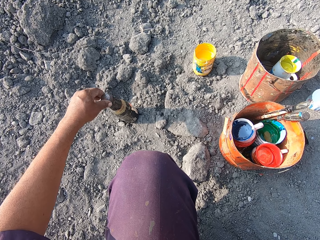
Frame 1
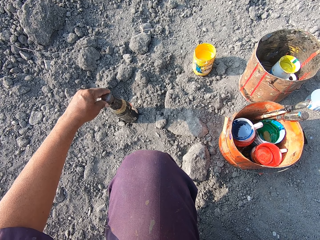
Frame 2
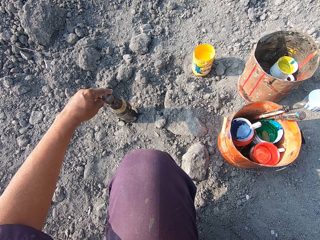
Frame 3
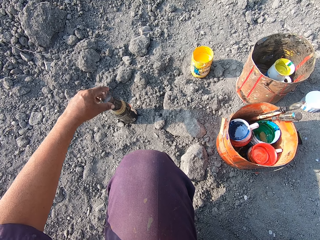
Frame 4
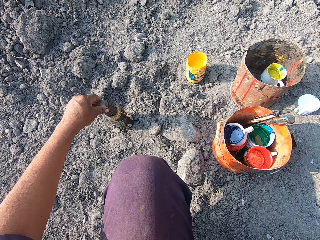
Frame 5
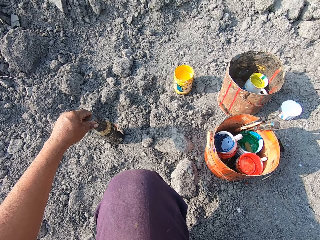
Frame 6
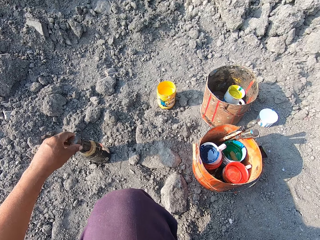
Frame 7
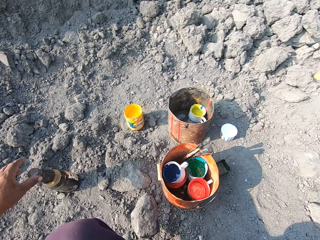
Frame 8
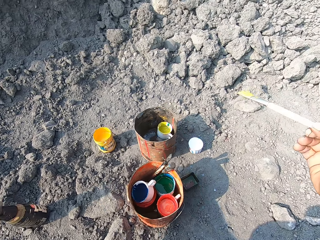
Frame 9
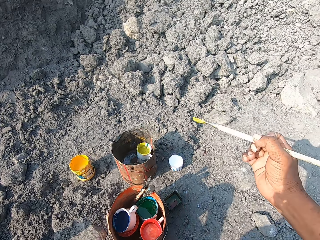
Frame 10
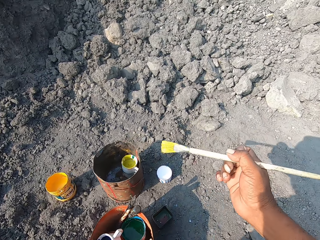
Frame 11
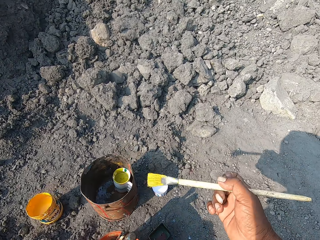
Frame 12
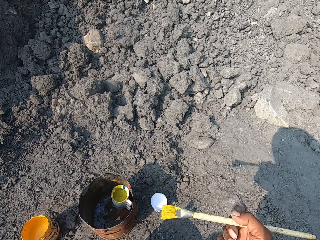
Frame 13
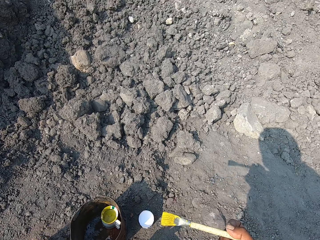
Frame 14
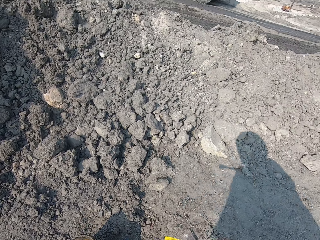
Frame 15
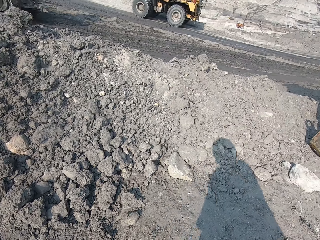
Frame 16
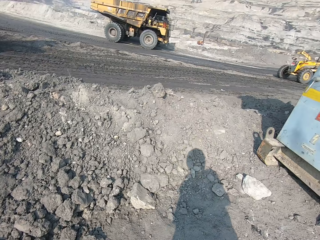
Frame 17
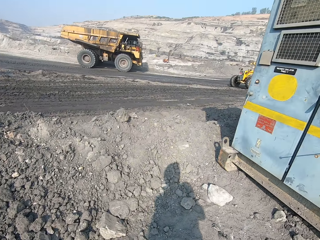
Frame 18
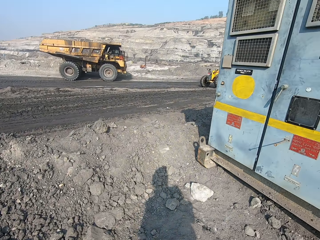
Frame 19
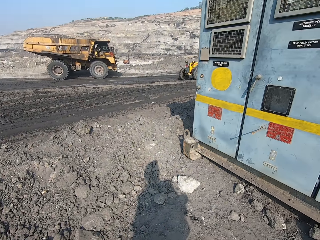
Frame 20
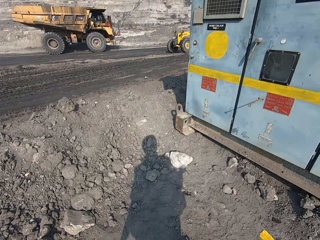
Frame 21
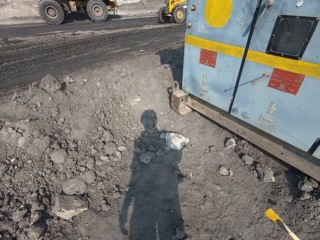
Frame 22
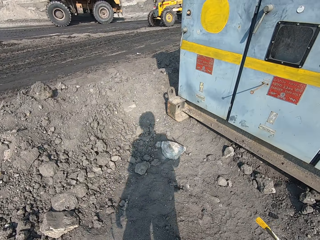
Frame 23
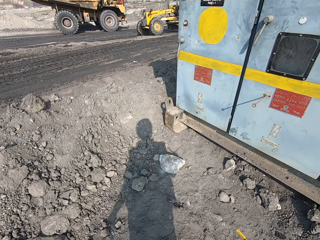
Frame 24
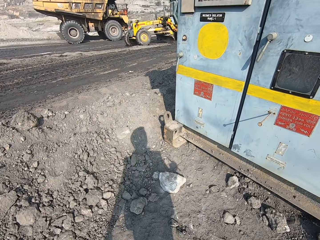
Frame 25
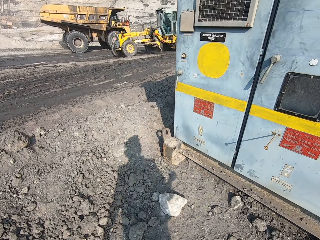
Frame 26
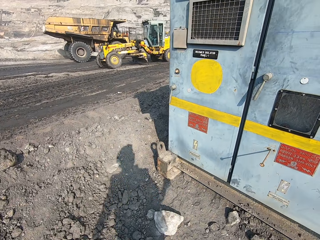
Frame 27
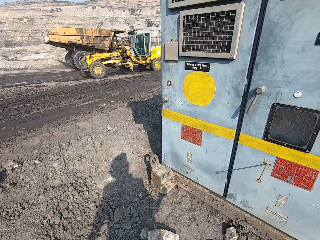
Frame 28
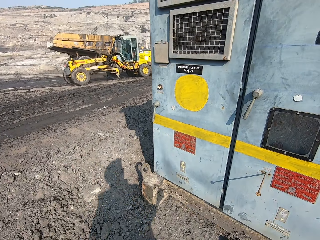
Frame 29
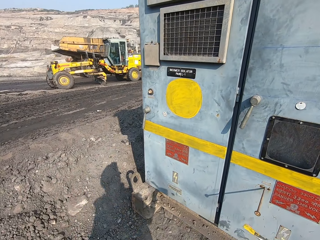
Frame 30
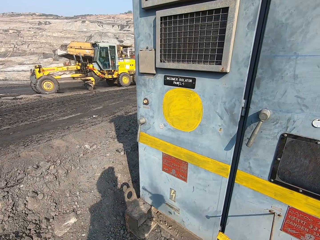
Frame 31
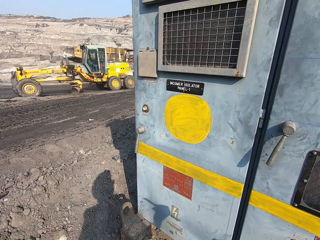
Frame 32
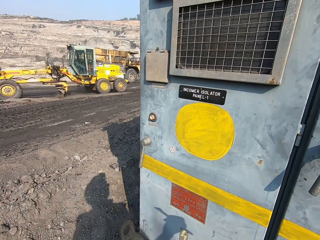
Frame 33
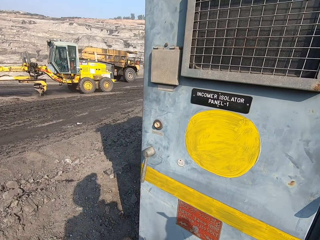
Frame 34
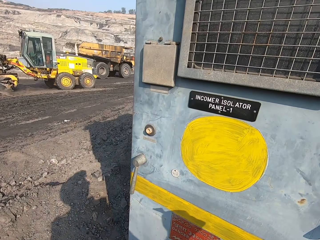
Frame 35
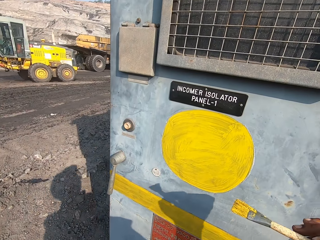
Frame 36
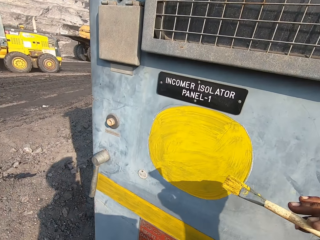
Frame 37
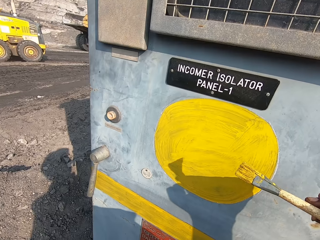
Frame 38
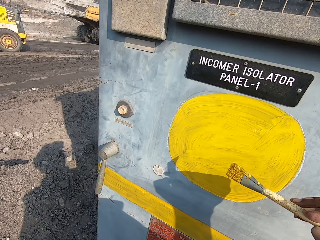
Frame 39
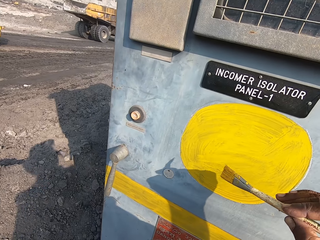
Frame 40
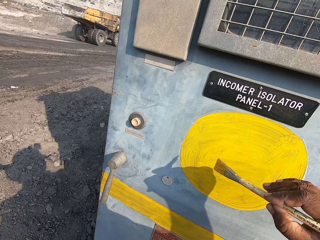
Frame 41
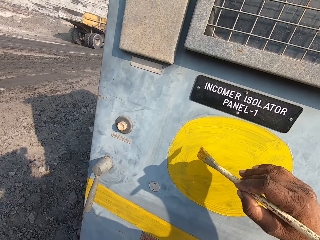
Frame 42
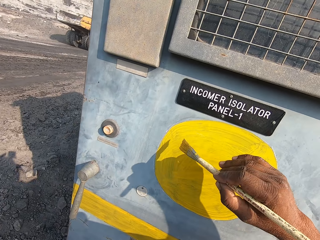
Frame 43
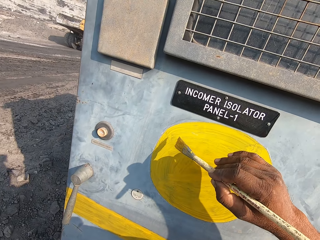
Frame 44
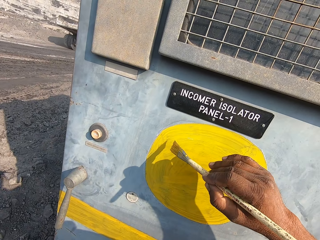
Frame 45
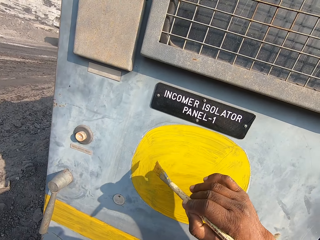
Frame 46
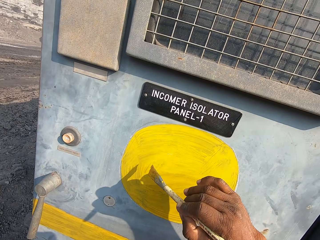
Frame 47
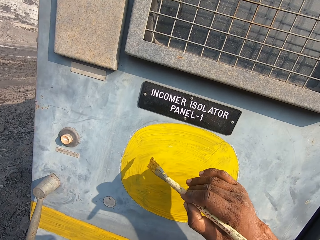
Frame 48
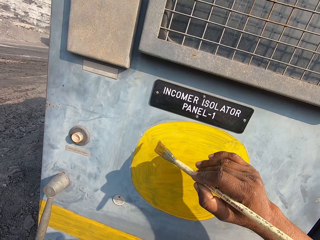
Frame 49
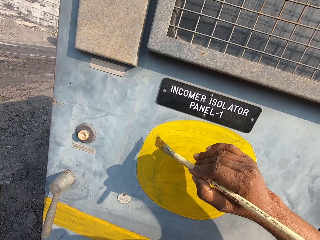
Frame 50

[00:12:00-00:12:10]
The camera wearer closes the bottle. They put the bottle down. They turn right. They walk forward. They hold the paintbrush.

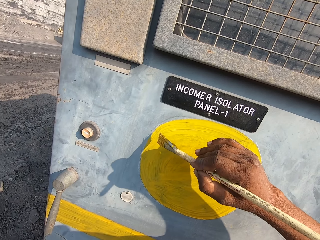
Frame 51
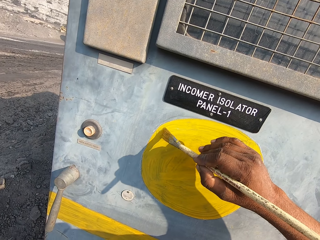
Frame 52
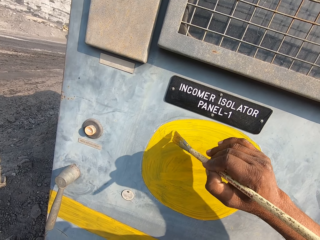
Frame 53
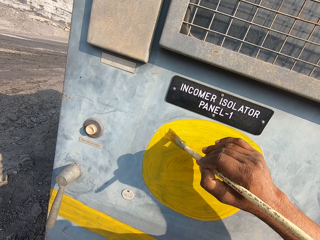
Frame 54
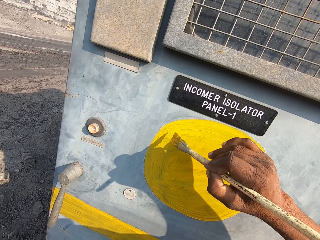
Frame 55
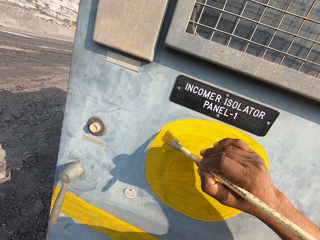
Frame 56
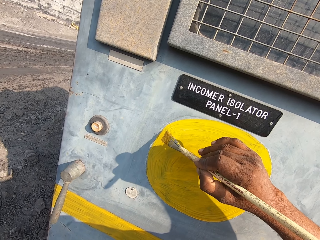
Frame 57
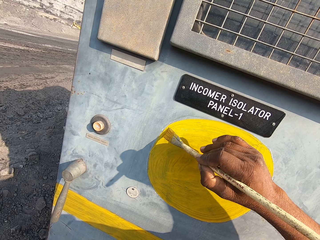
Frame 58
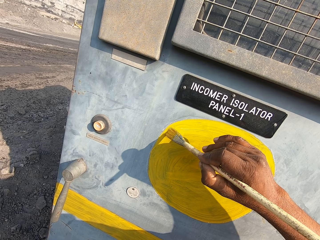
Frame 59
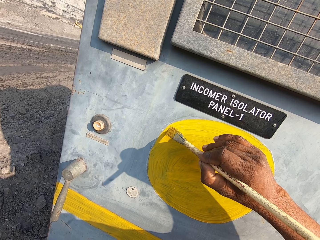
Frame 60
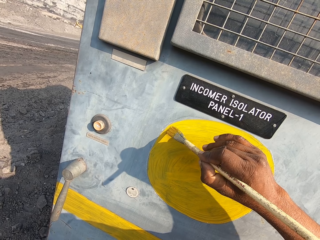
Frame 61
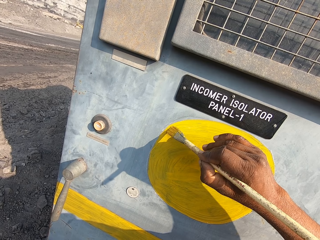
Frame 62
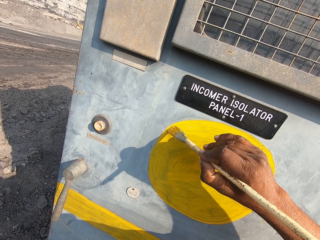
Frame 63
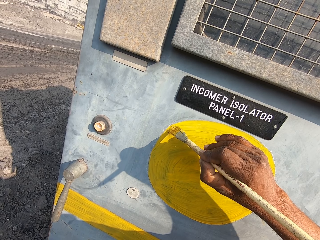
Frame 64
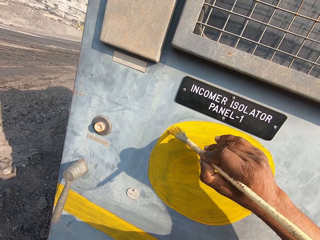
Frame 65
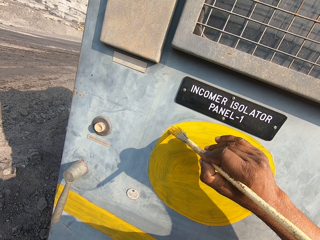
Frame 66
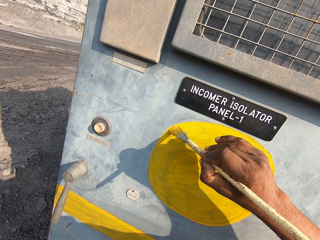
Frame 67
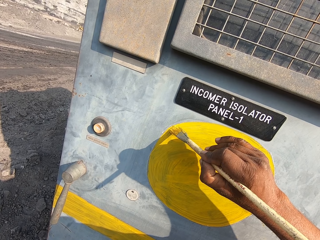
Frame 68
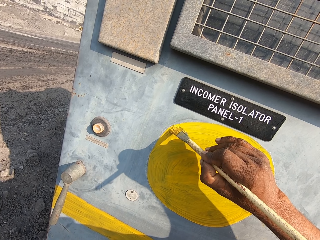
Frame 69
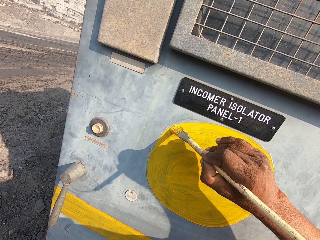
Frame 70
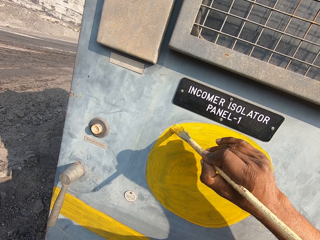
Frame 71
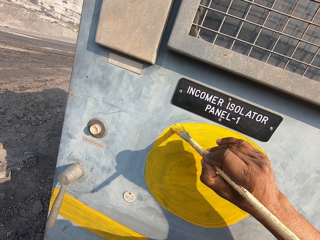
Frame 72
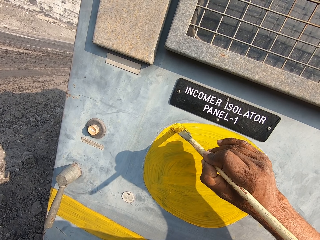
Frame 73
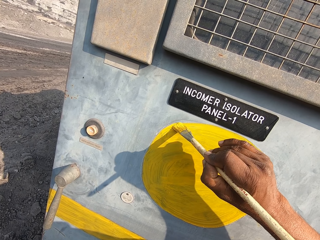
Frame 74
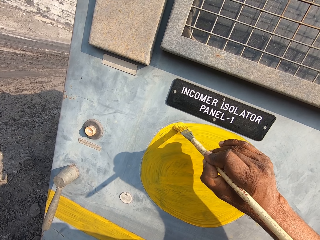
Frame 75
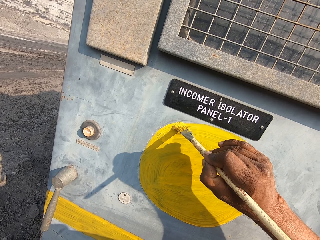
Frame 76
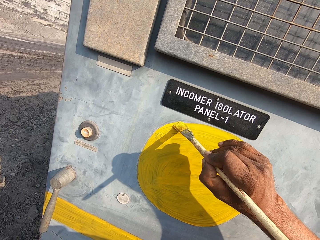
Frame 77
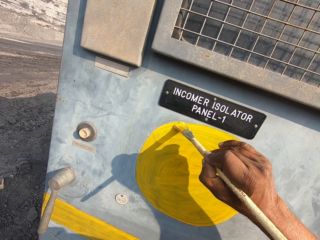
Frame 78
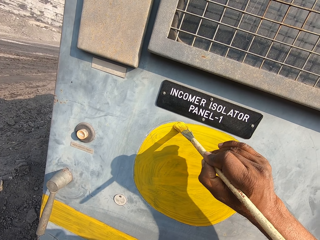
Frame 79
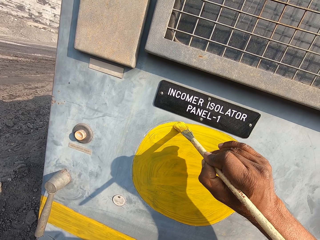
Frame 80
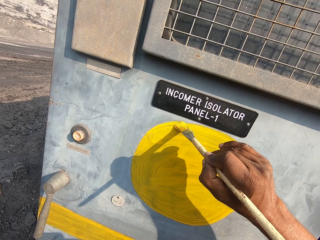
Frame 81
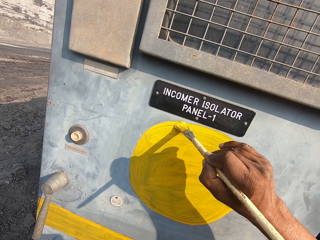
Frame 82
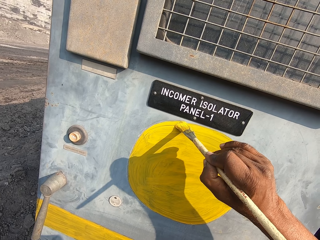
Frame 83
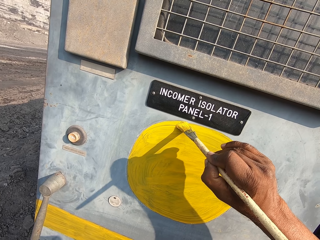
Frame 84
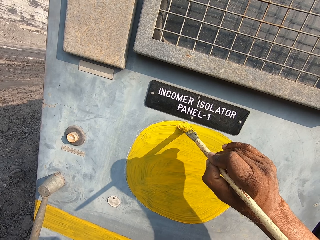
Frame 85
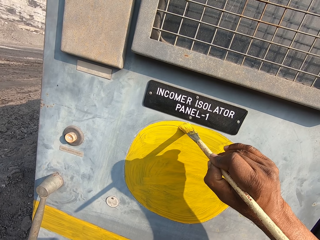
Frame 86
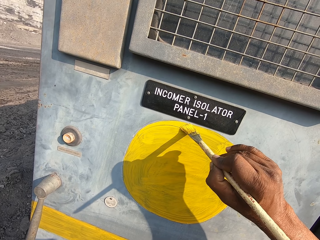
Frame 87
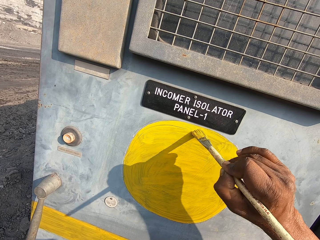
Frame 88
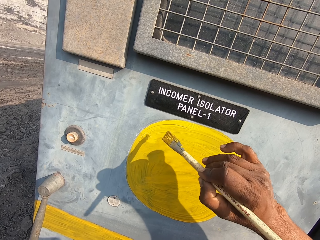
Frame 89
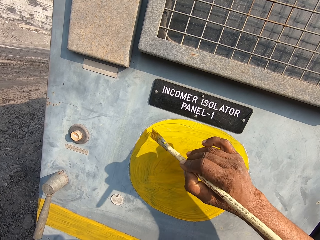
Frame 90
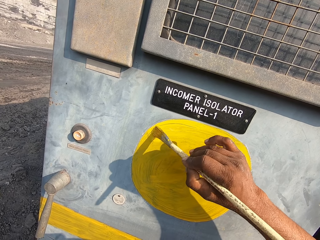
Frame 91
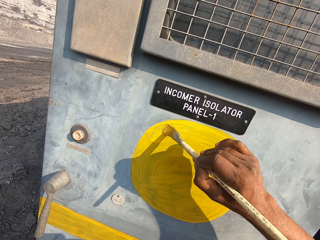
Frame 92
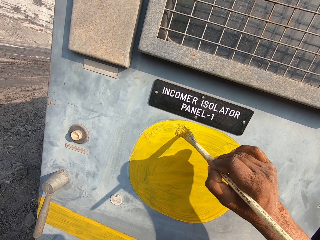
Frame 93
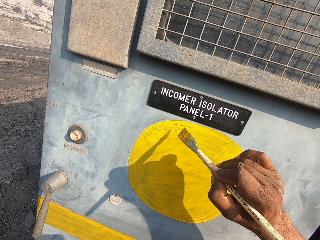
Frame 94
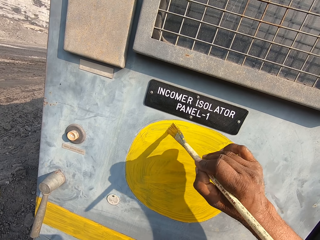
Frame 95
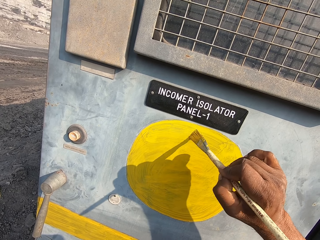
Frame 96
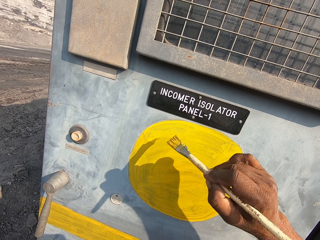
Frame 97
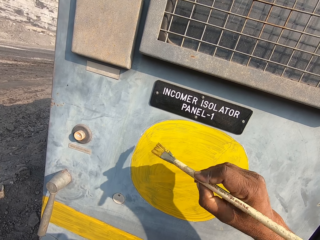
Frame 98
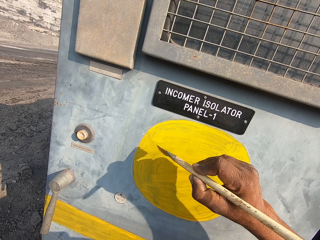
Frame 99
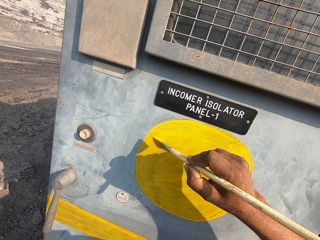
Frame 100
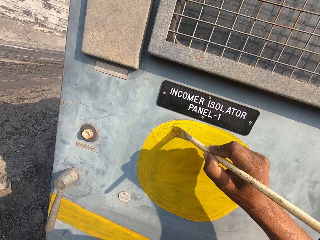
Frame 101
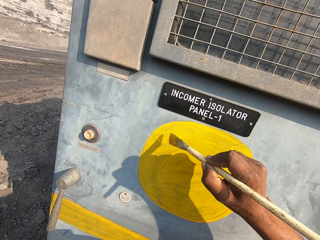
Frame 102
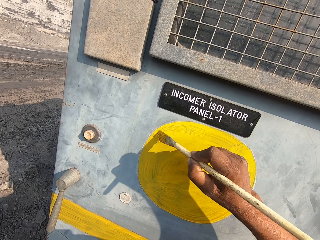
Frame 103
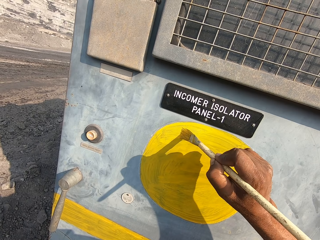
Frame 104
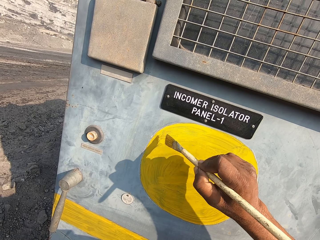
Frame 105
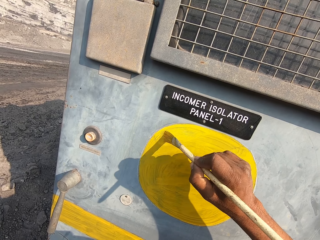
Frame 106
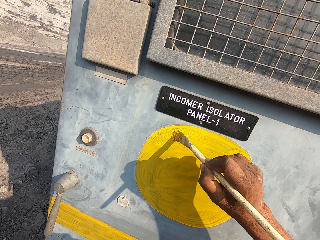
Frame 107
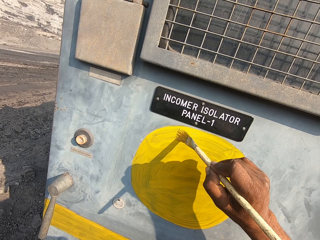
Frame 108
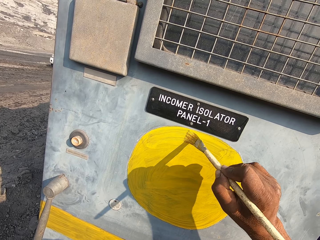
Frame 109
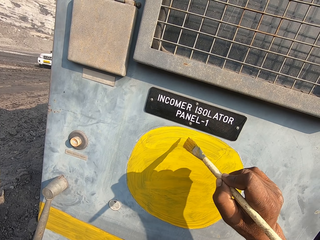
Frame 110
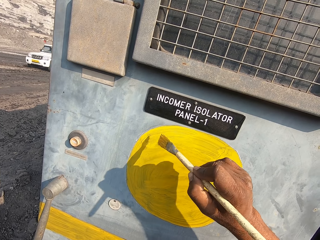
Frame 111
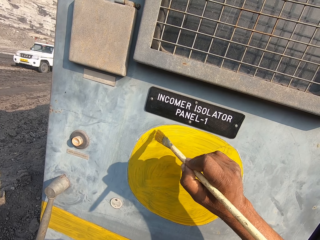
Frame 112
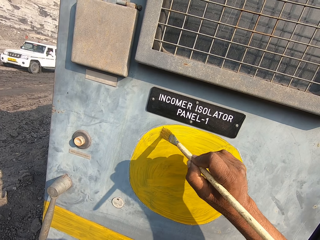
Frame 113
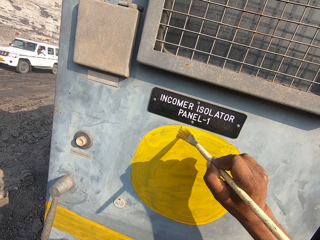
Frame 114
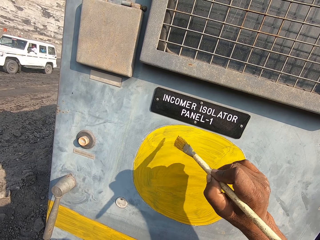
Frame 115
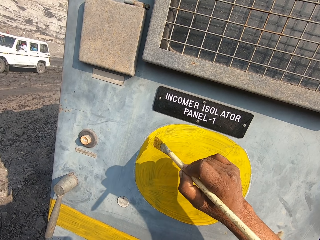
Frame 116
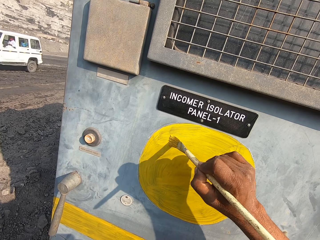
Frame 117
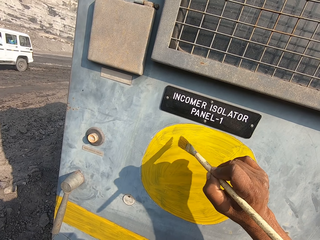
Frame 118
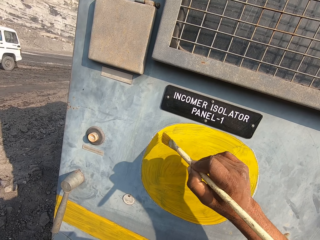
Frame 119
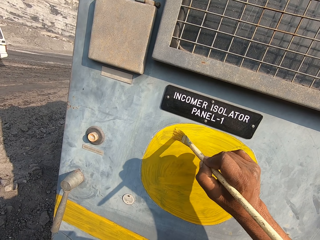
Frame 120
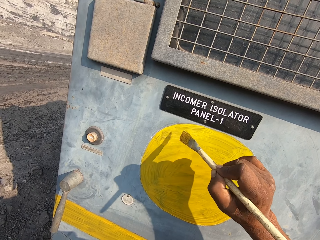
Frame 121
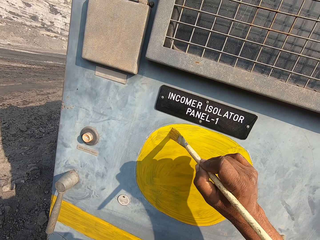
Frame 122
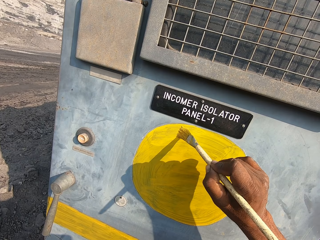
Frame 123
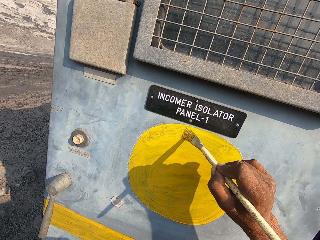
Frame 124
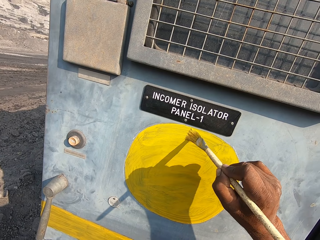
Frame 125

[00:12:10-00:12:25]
The camera wearer applies paint on the drawing on the incomer isolator panel. They paint on the isolator panel.
